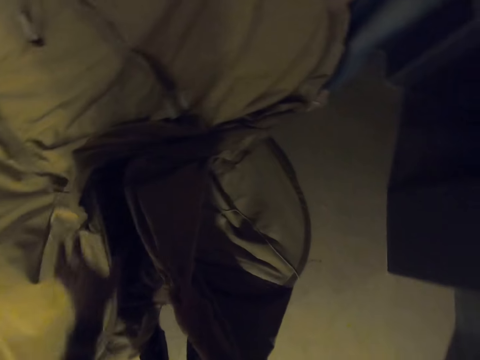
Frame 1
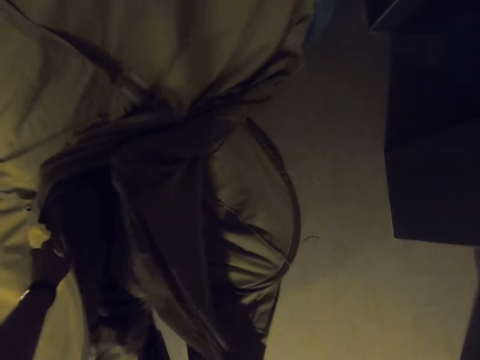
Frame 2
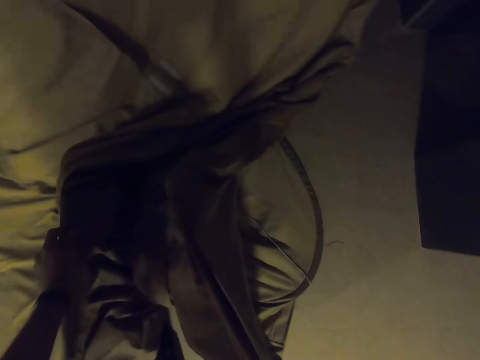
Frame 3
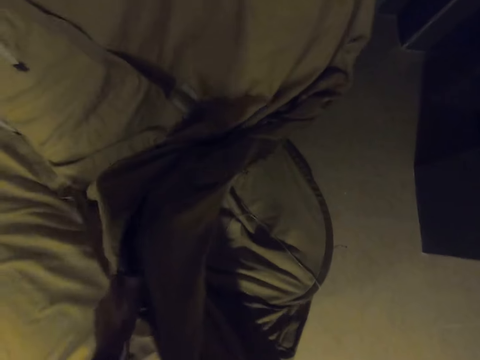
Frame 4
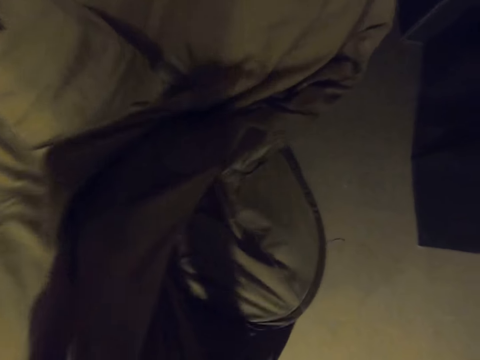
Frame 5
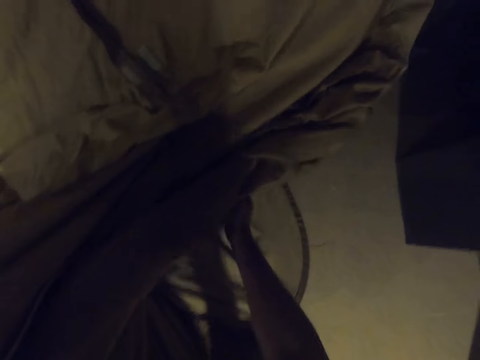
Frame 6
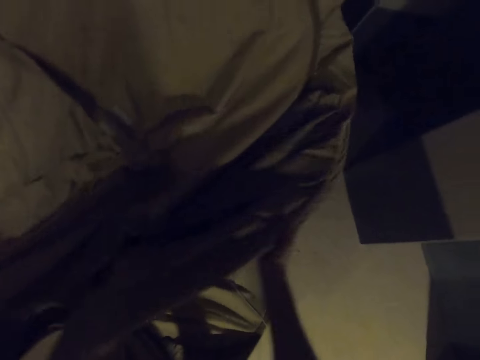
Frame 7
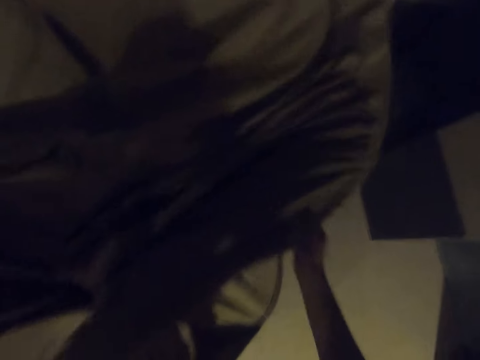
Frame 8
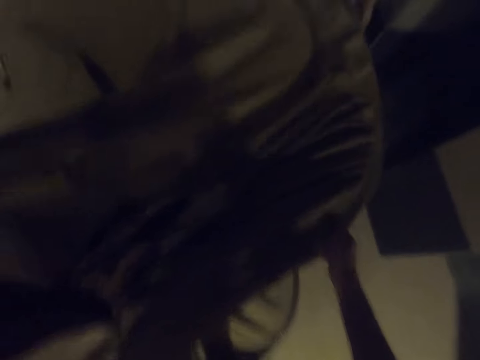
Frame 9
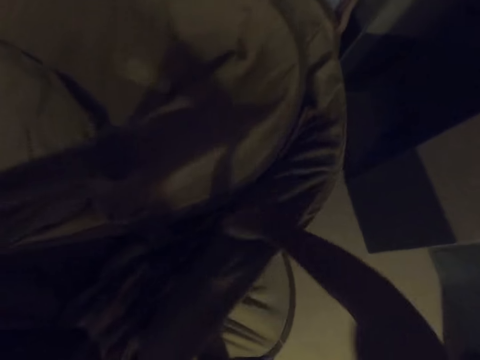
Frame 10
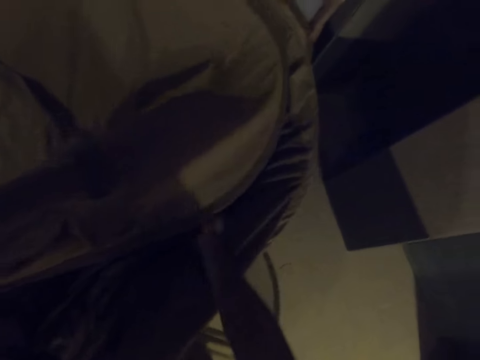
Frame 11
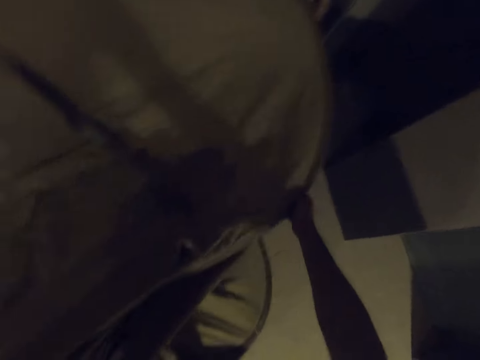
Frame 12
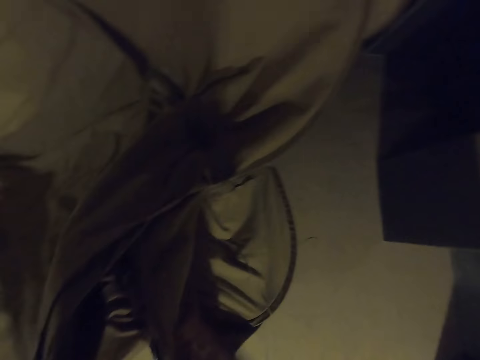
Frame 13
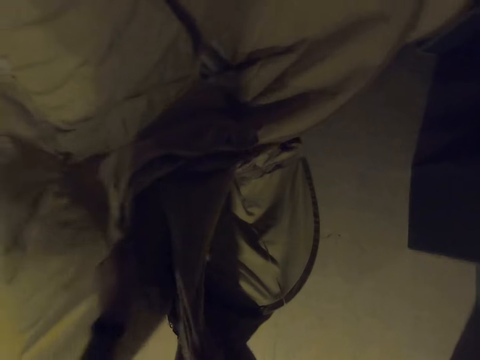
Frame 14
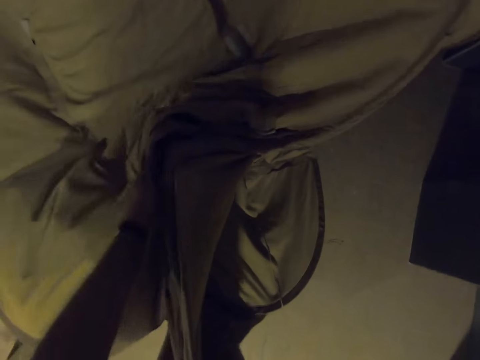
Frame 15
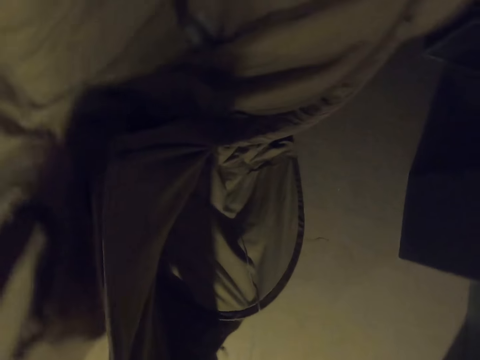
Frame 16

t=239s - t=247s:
The camera wearer folds a tent.

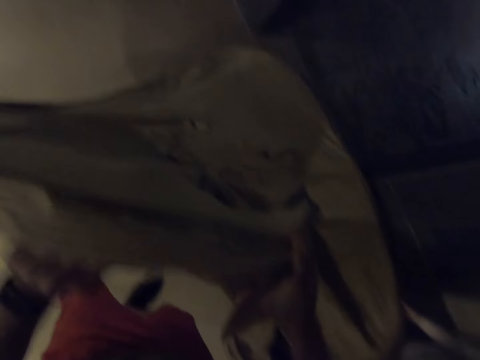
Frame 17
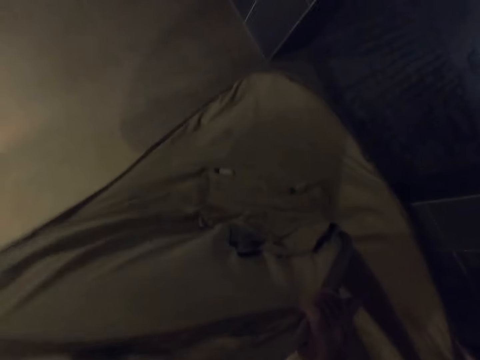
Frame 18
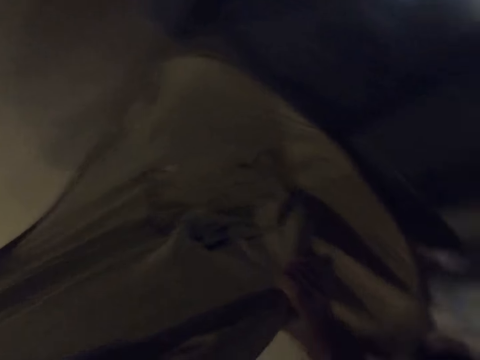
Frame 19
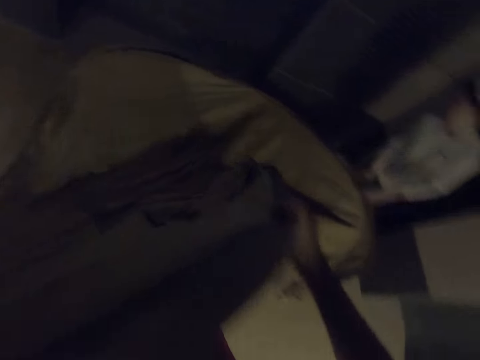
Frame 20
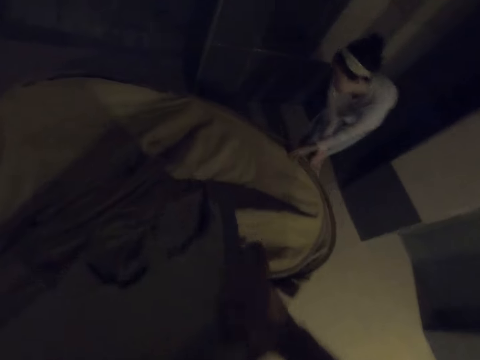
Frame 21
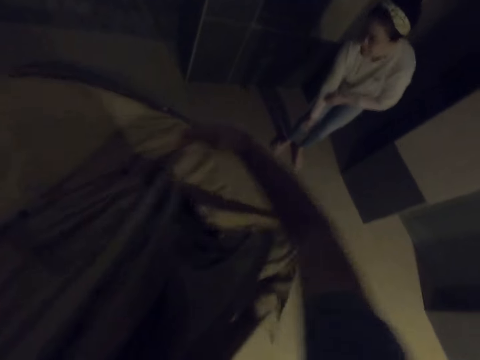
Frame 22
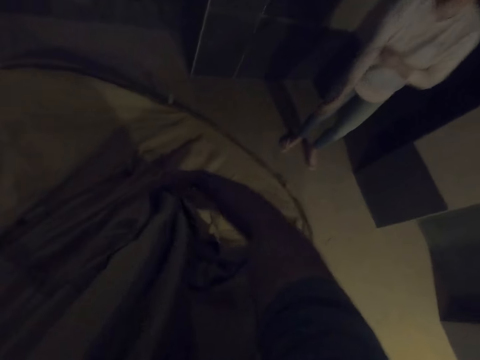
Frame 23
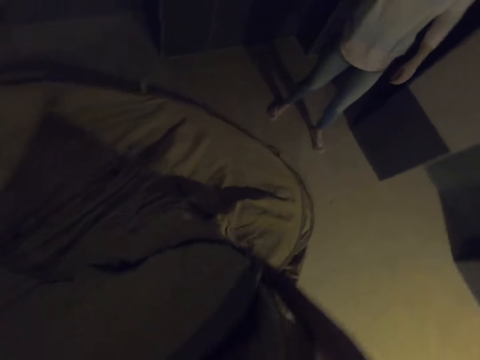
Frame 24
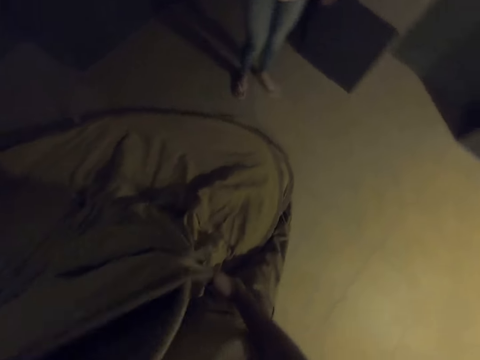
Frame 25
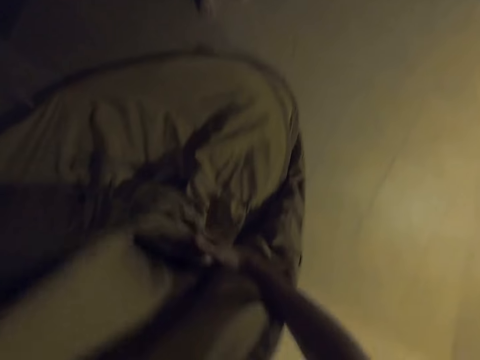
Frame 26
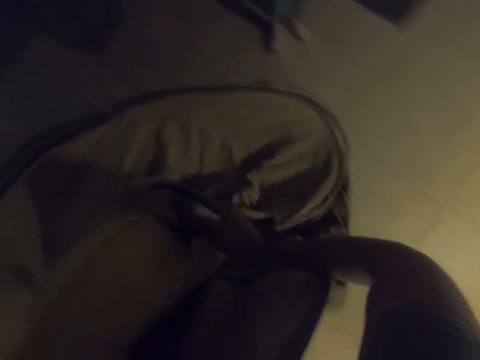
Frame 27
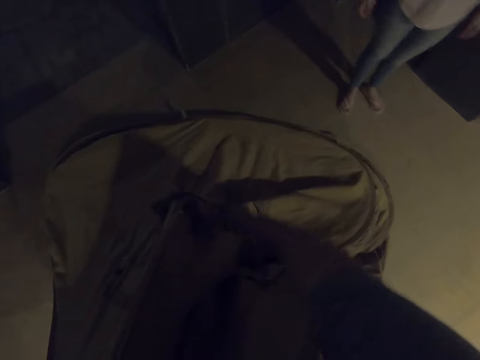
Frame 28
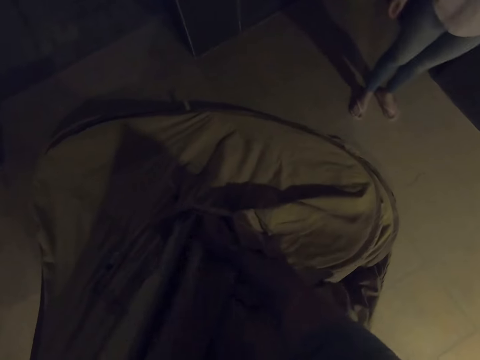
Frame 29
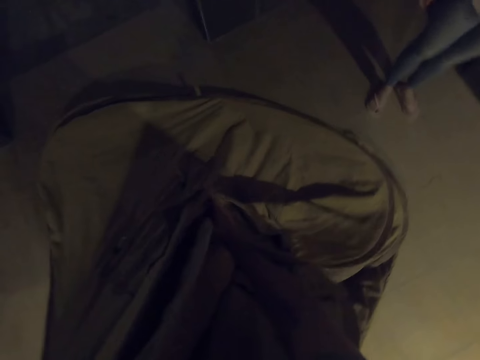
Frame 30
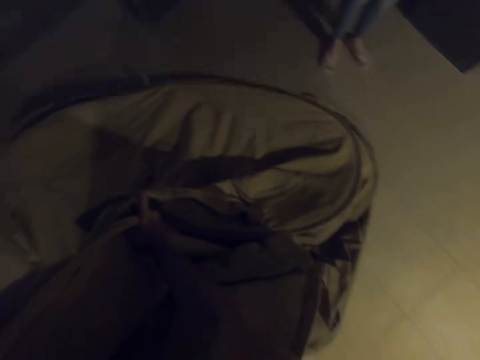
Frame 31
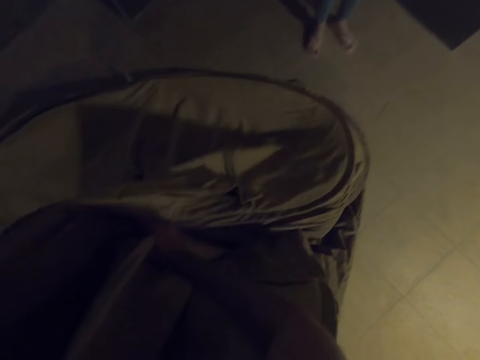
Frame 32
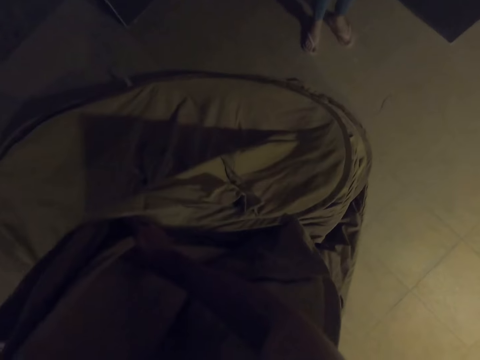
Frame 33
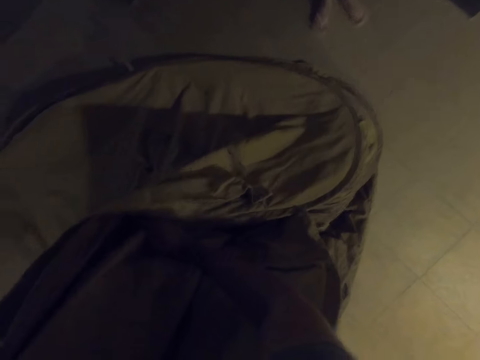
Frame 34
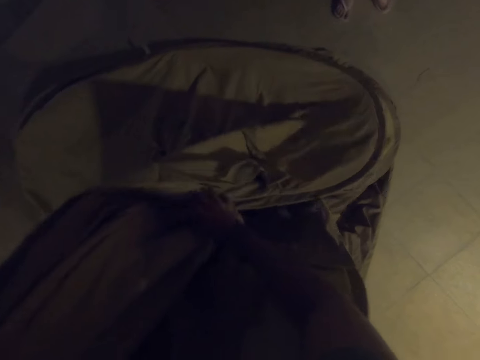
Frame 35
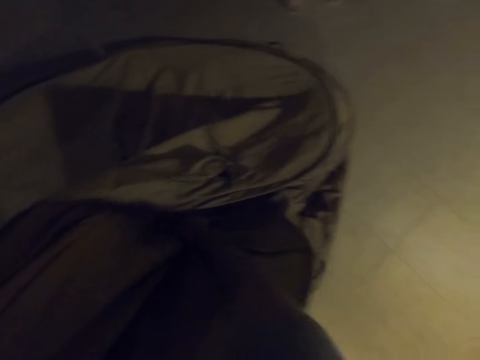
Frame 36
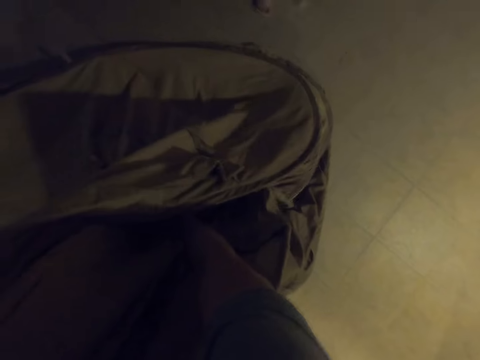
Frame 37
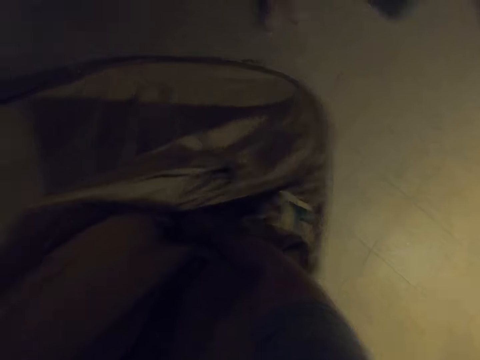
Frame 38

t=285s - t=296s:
A woman puts the tent down.

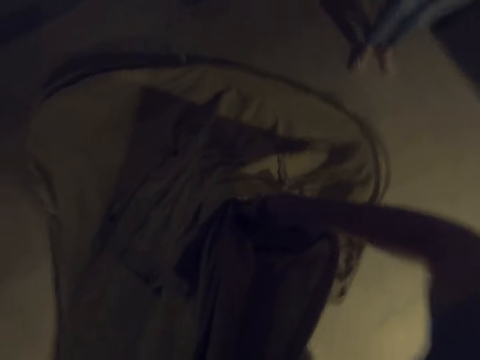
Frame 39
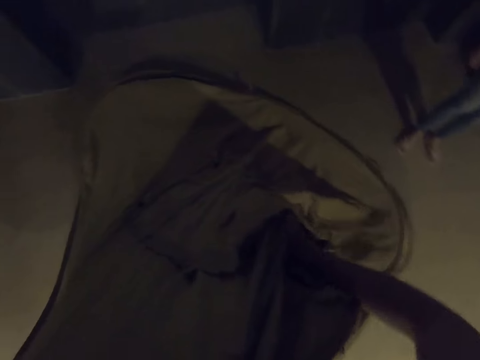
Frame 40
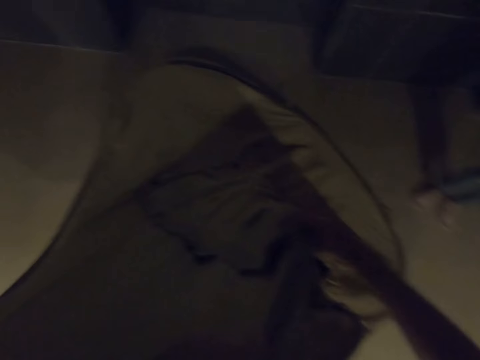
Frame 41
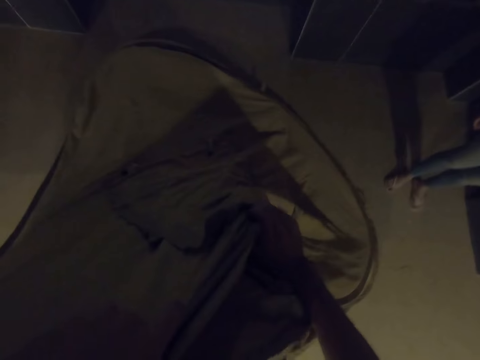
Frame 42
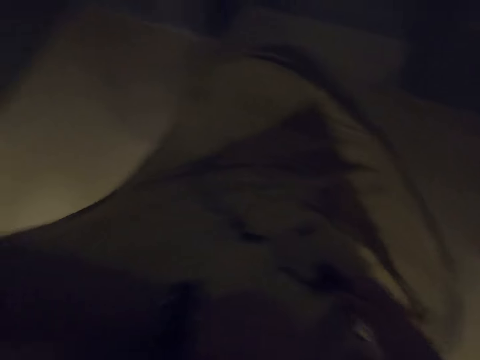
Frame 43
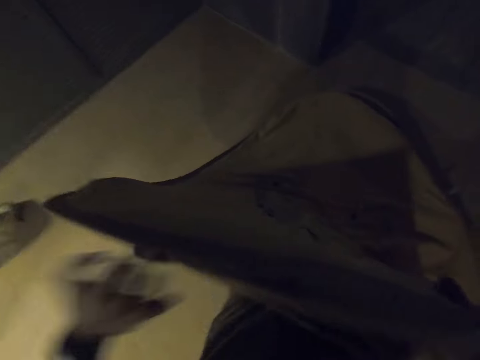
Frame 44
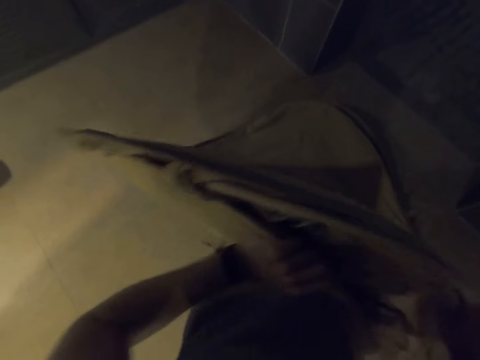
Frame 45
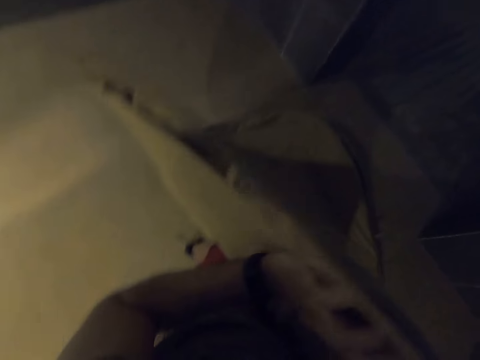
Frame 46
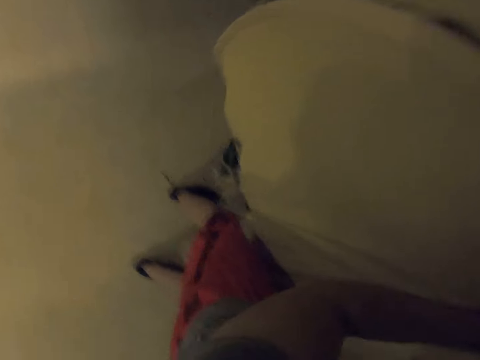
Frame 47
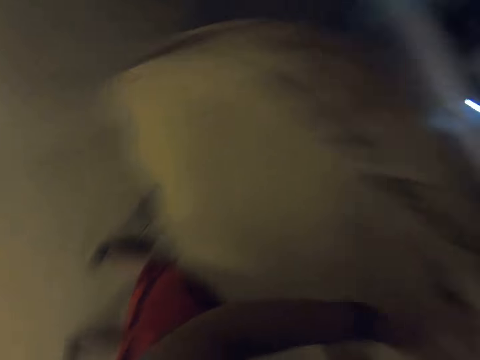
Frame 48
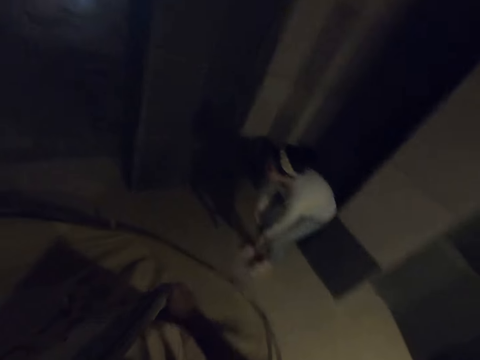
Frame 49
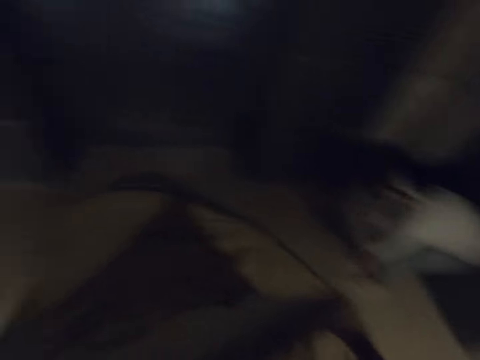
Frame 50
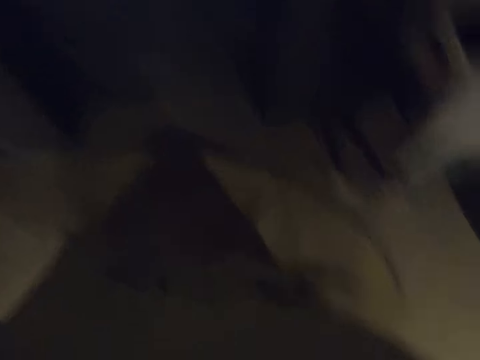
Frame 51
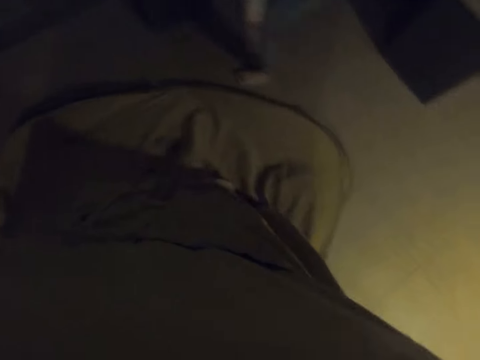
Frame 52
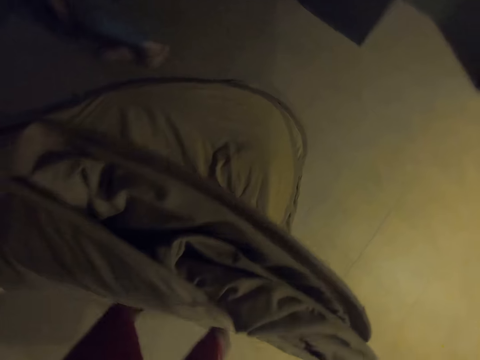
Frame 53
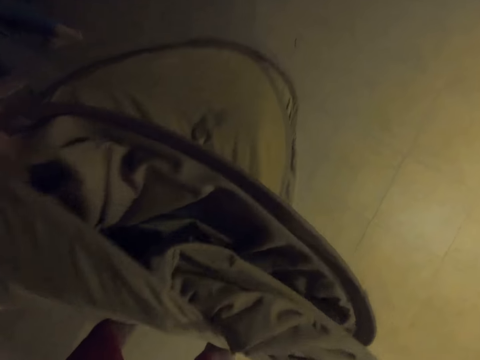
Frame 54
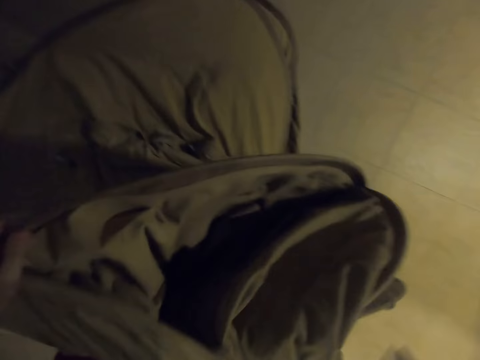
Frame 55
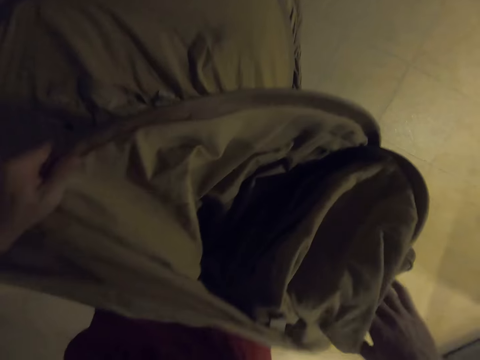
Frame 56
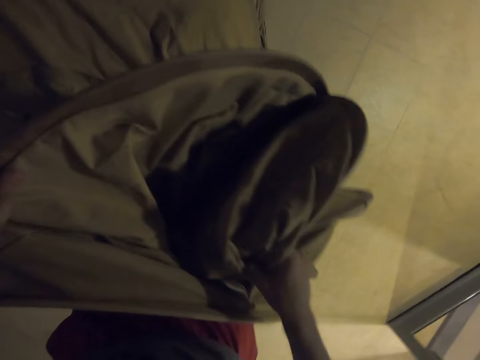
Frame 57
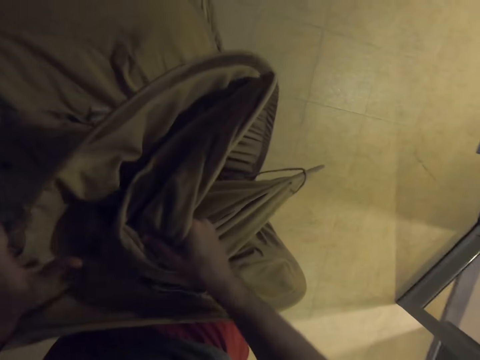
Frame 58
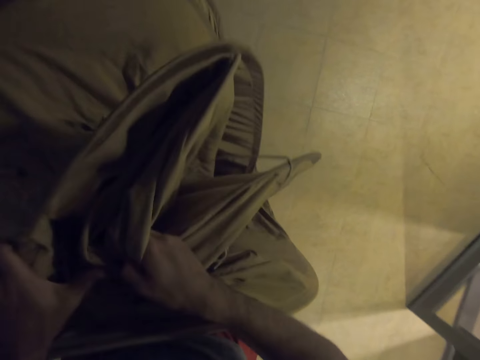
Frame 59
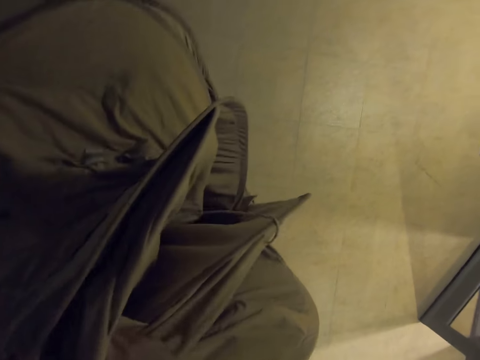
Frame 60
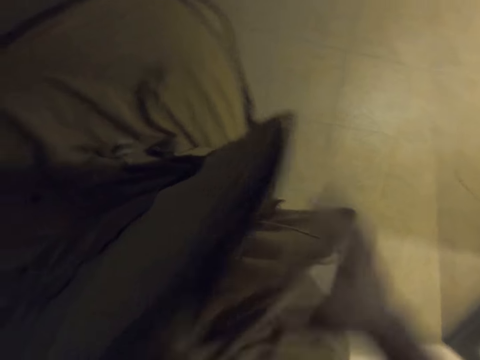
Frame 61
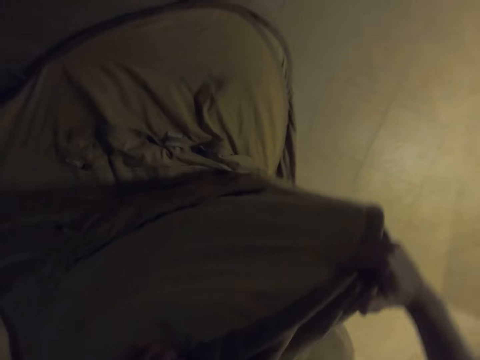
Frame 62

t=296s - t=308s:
The camera wearer looks around.
